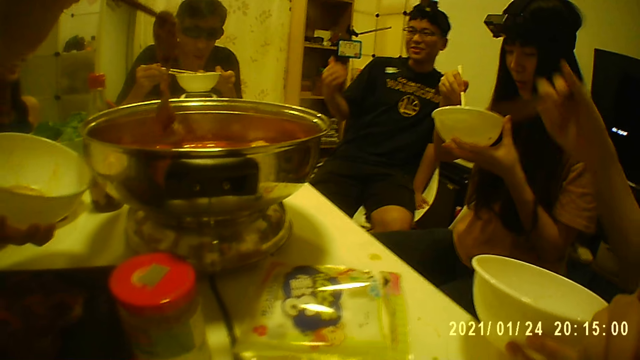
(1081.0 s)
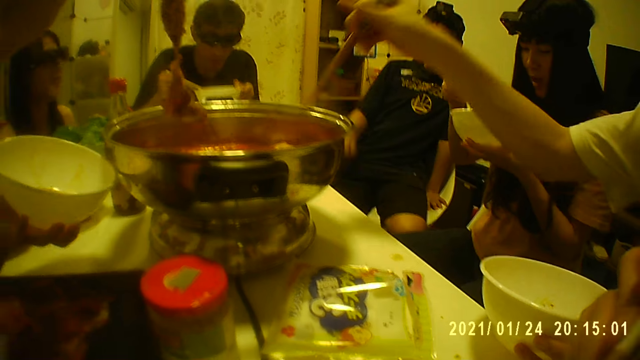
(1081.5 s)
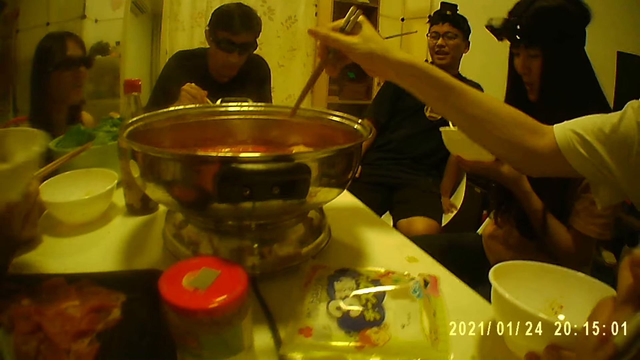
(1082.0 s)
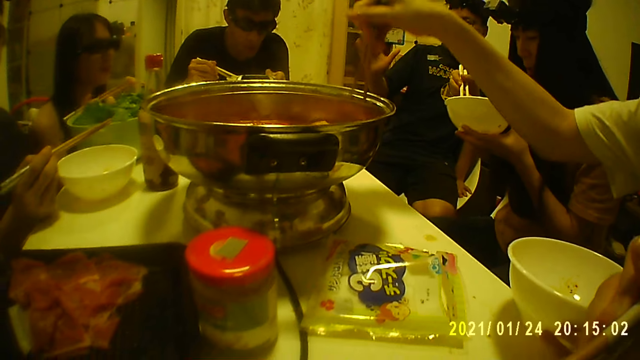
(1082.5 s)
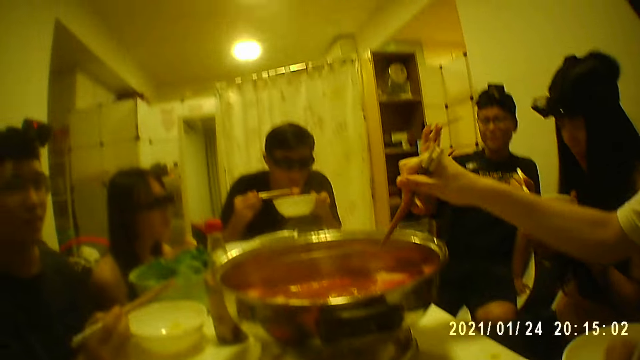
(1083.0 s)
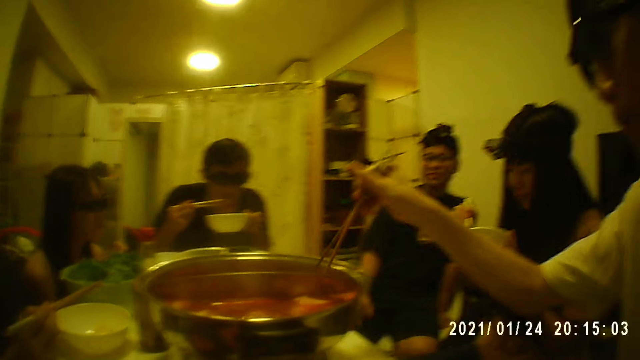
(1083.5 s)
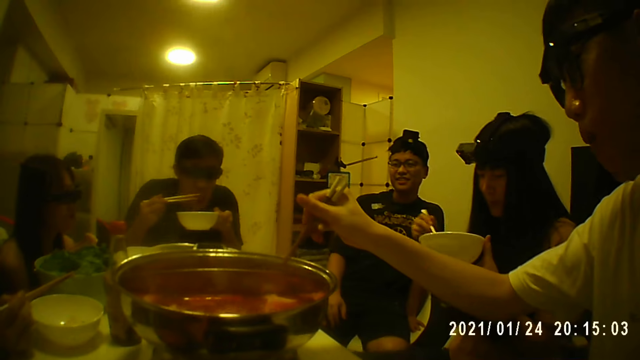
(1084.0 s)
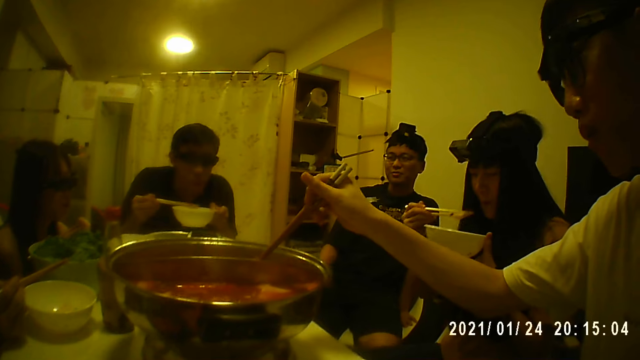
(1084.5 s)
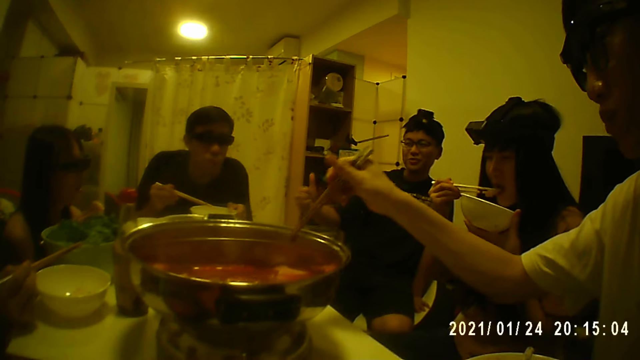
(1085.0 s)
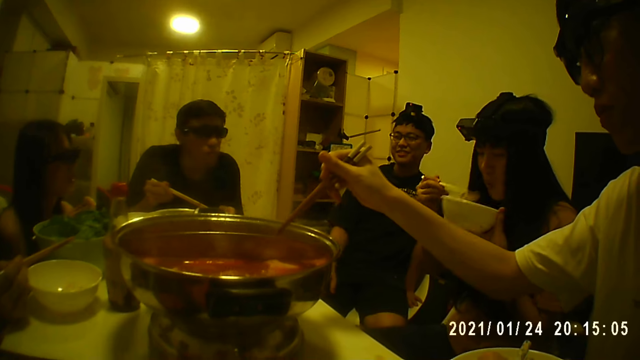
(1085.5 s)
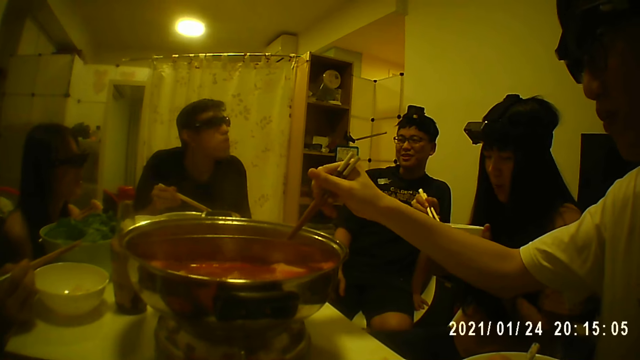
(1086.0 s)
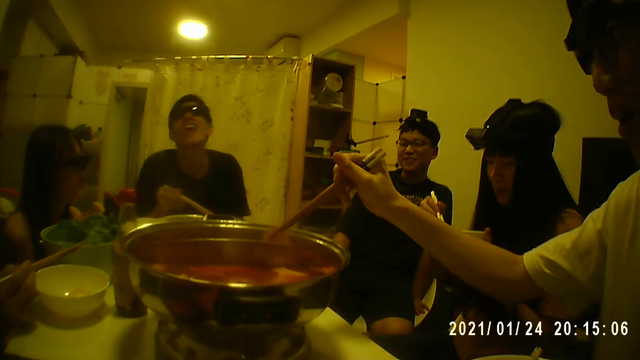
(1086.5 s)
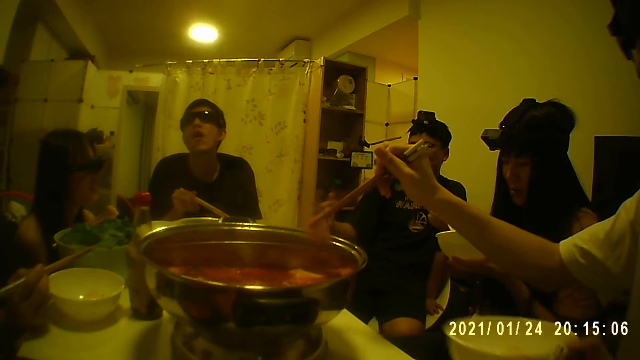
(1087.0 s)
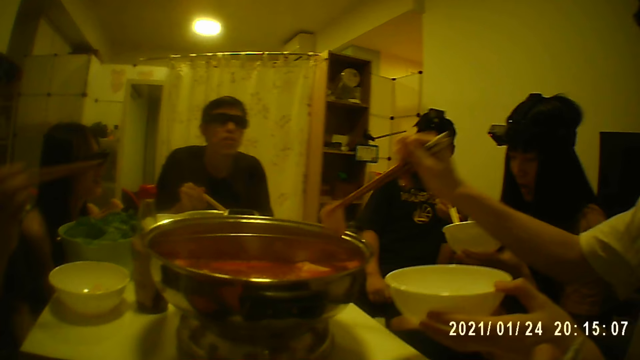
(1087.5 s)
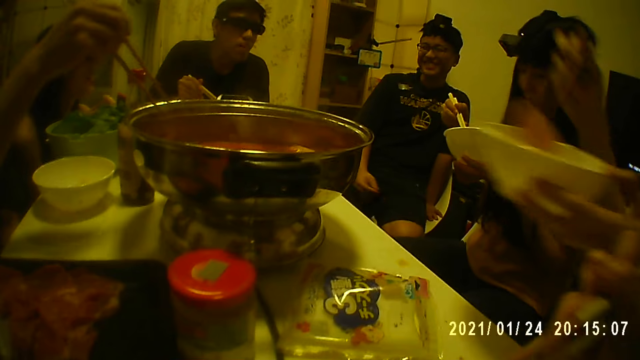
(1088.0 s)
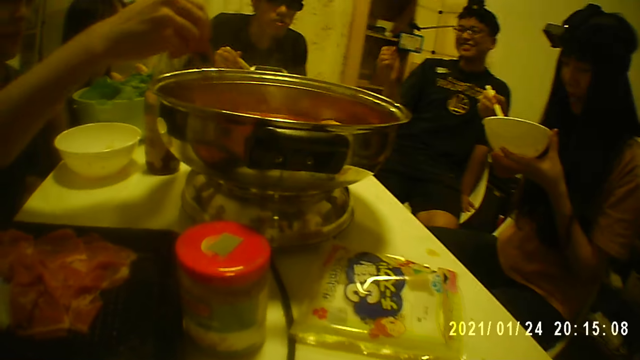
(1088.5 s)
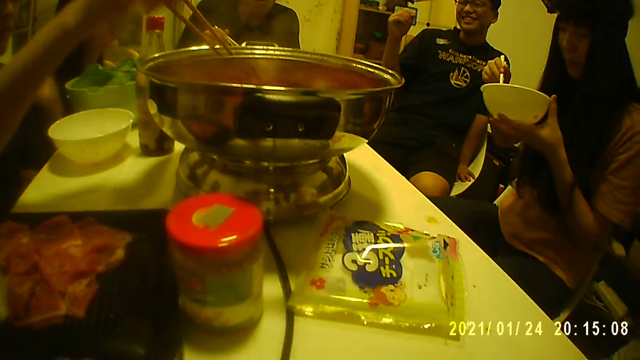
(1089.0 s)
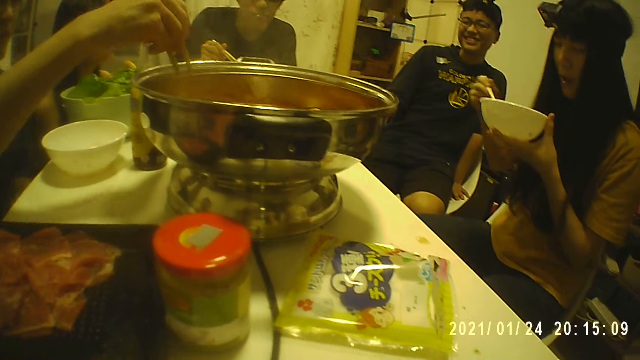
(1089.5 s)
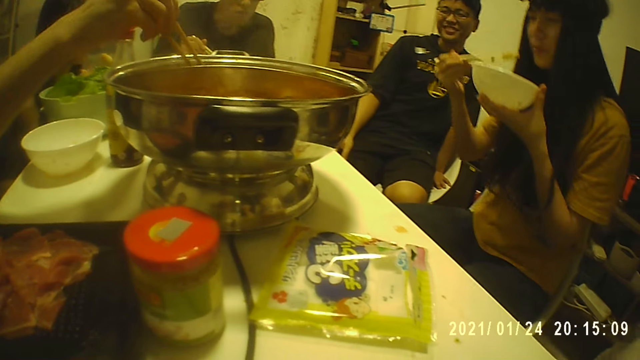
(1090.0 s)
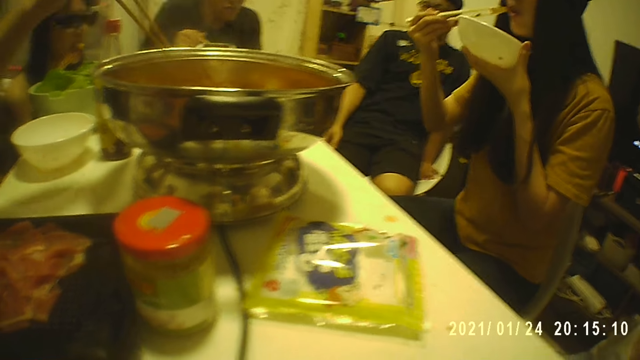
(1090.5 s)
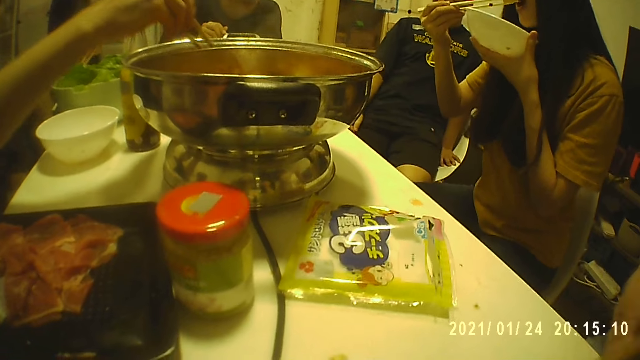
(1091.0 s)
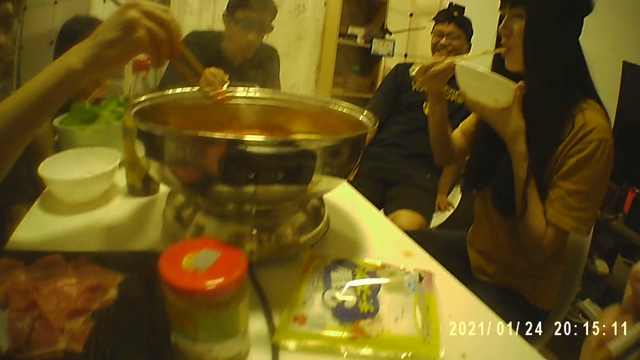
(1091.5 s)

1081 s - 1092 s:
A man takes food from the pot at the middle of the table with chopsticks. Another man takes food from the pot at the middle of the table with chopsticks. A lady eats food from the plate.

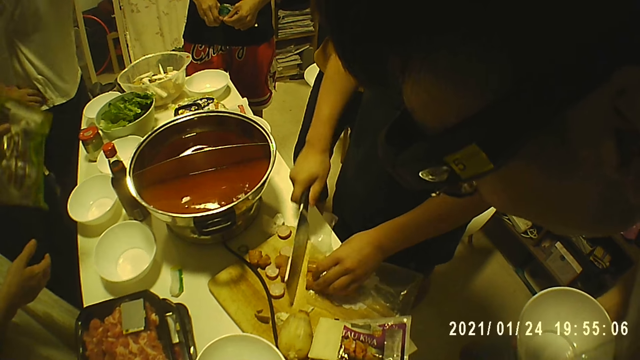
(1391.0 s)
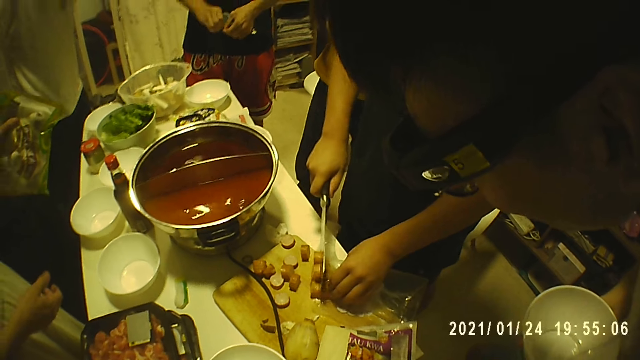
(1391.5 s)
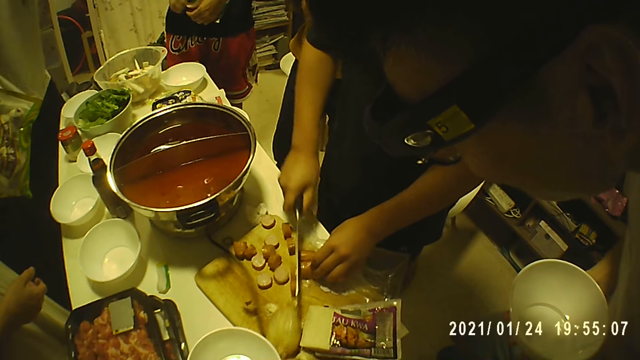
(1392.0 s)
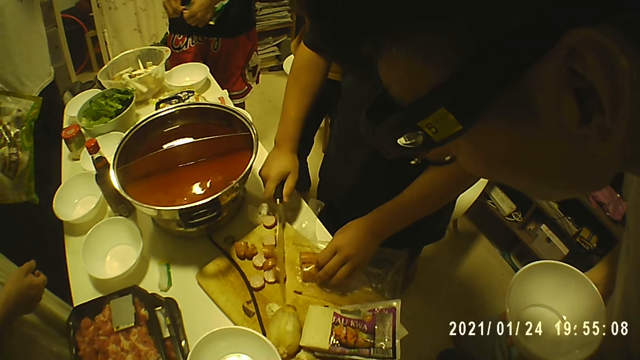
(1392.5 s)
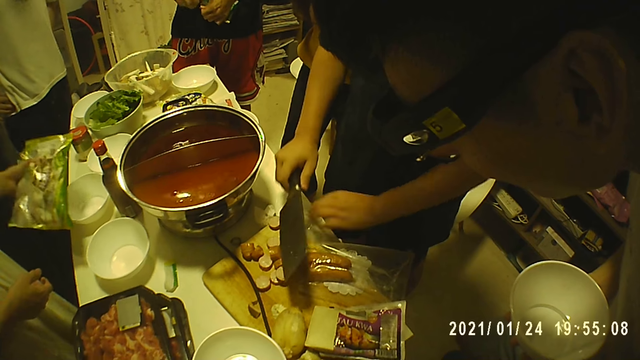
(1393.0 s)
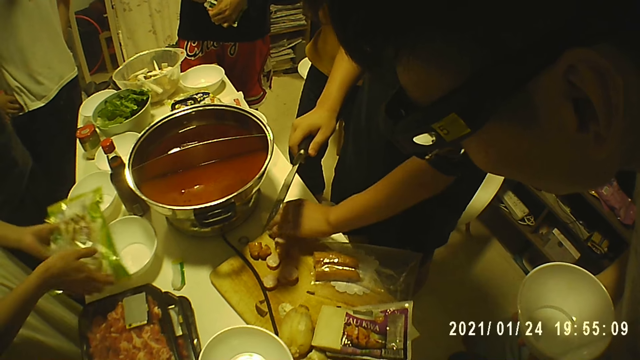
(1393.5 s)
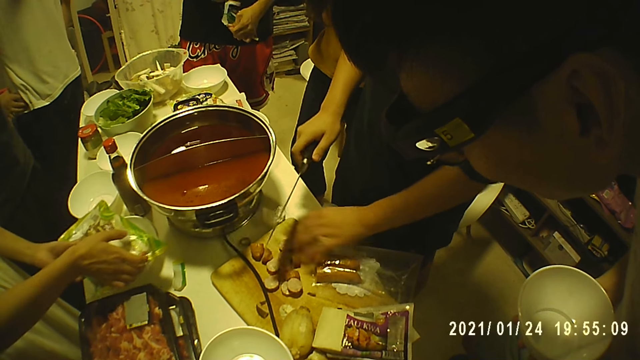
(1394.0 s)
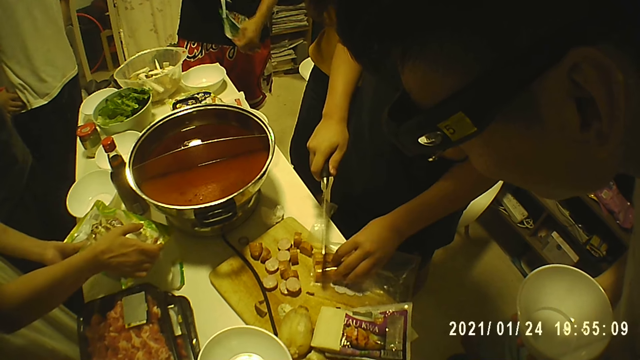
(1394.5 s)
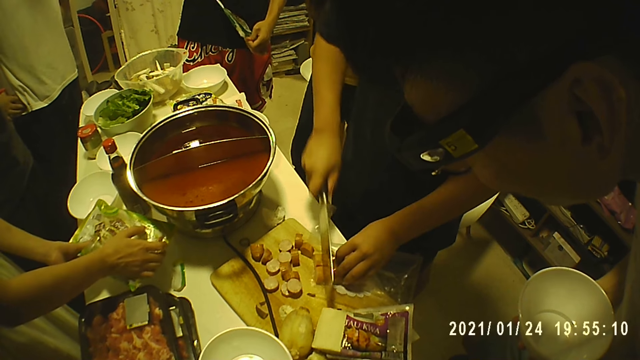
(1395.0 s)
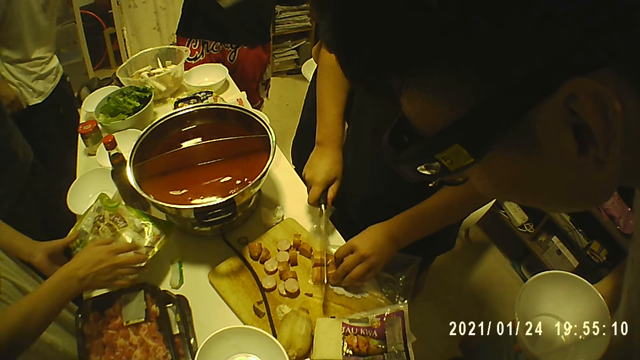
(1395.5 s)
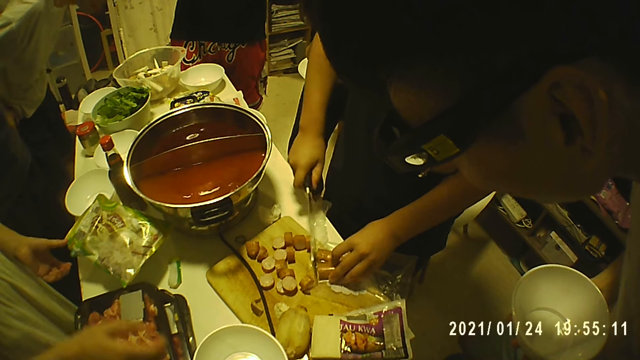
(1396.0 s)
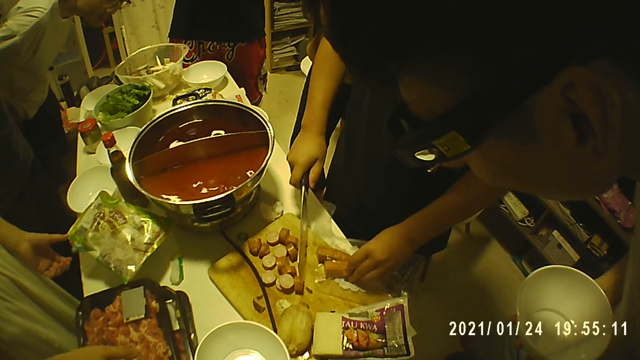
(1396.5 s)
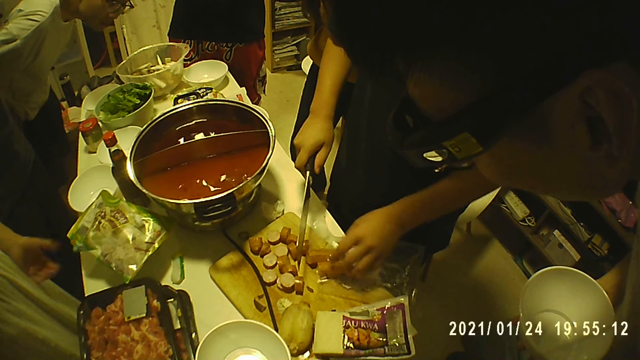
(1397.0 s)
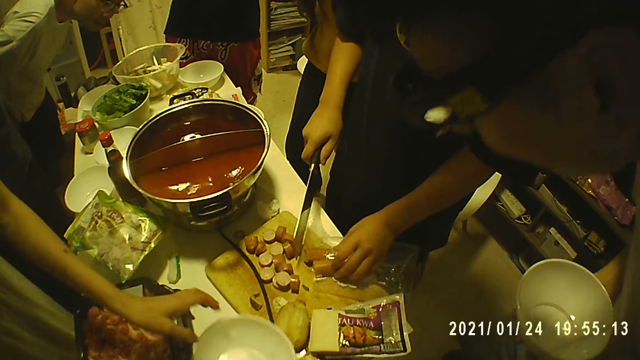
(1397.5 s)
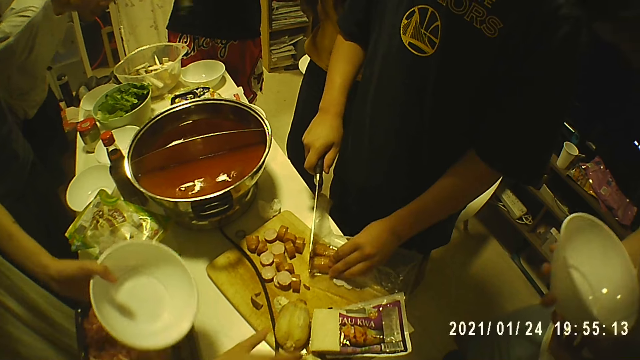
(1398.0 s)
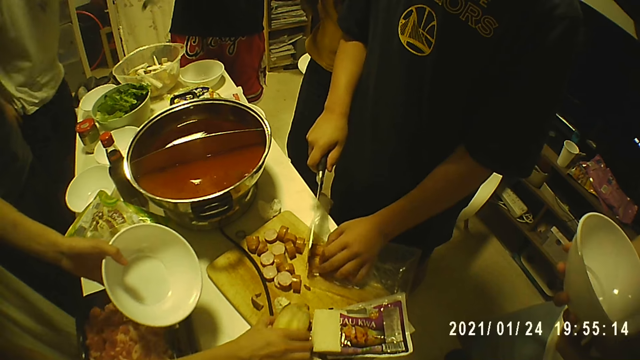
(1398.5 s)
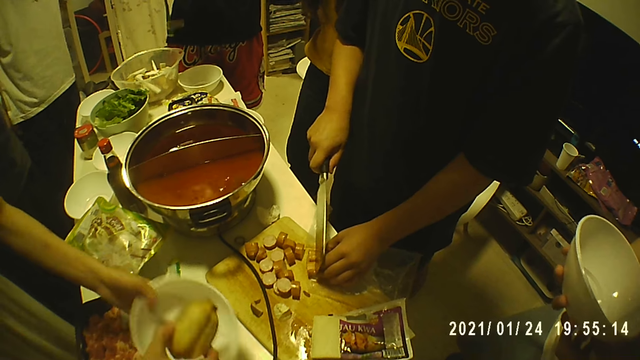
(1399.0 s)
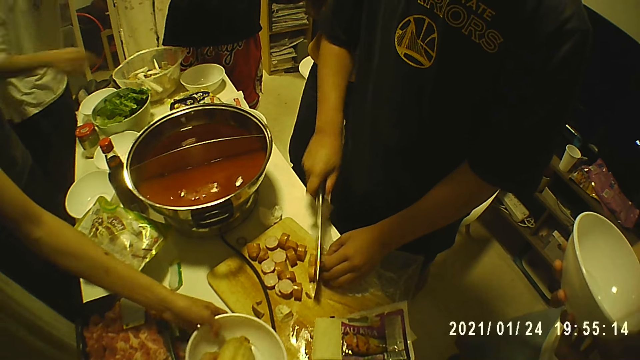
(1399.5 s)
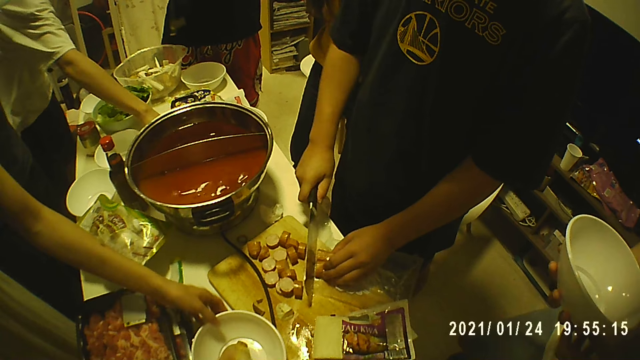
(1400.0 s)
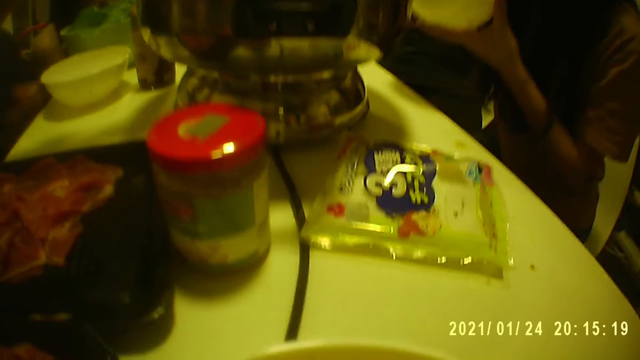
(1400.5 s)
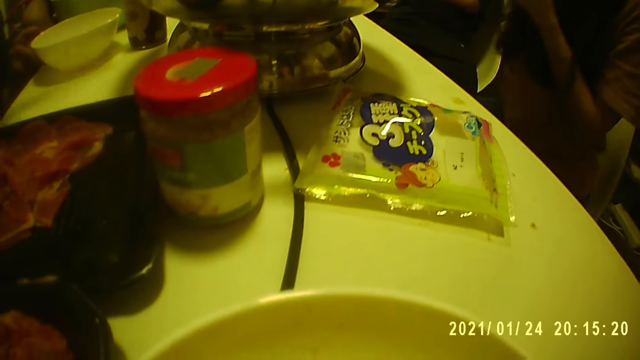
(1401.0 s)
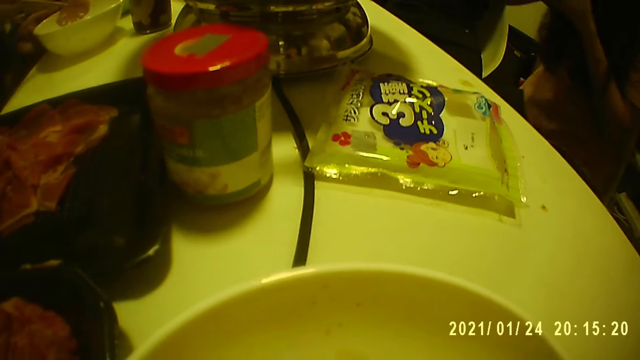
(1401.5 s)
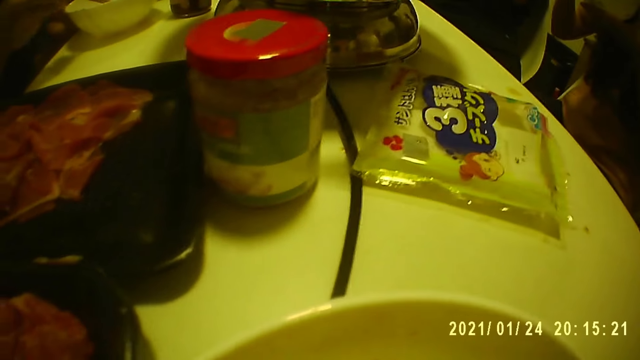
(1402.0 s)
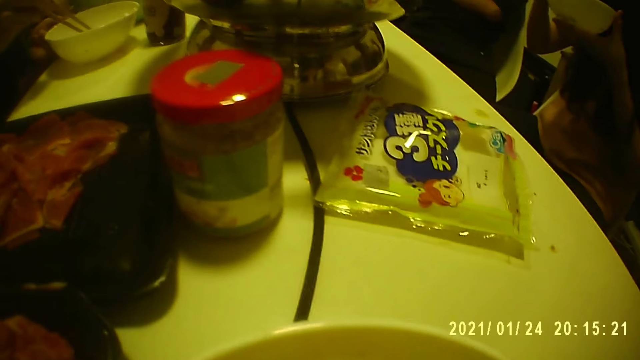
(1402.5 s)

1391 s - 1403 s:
A woman places the pack of fish on the plate with both hands. She picks a plate from the table with her right hand. She passes the plate to her left hand from her right hand. She picks a lotus root from the chopping board with her right hand. She puts the lotus root in the plate with her right hand. She places the plate on the table with both hands. A man interacts with a group of people. Another man puts a piece of meat into a plate on the table with two chopsticks in his right hand.
